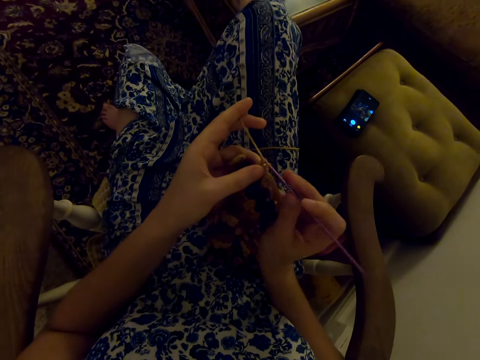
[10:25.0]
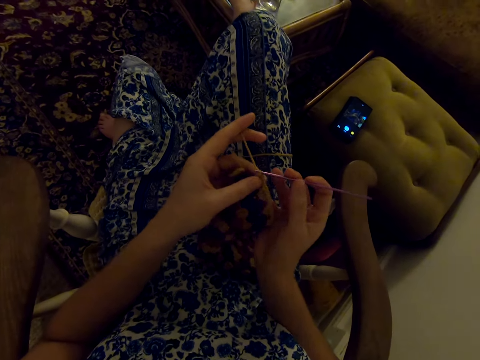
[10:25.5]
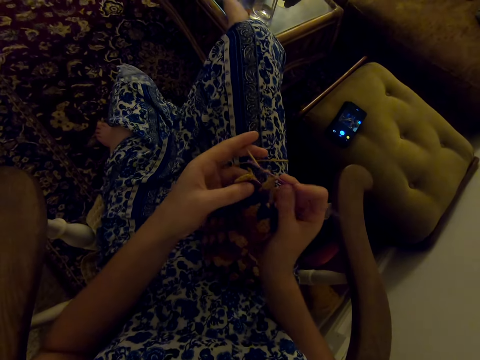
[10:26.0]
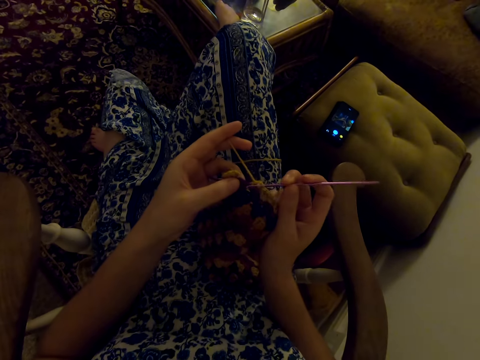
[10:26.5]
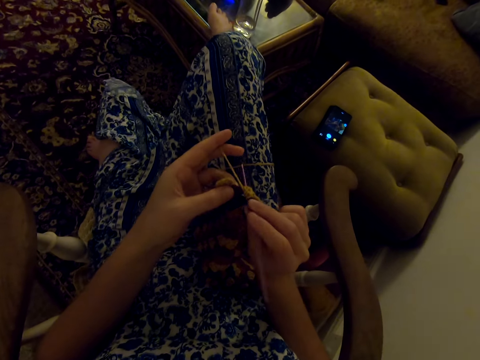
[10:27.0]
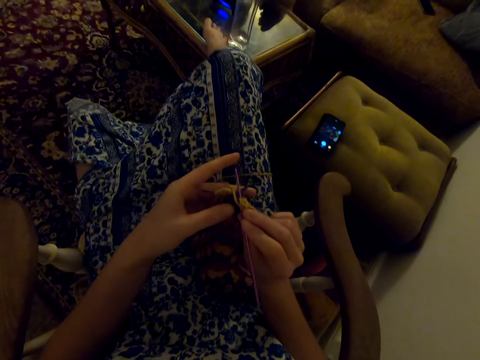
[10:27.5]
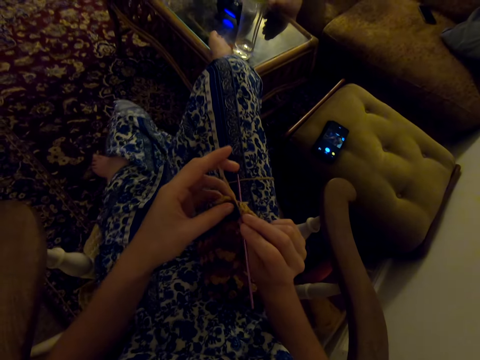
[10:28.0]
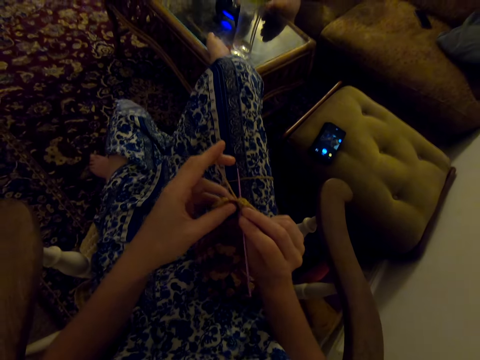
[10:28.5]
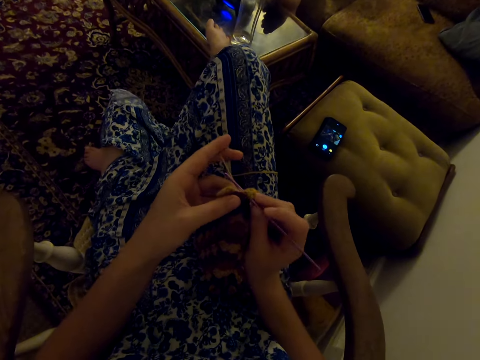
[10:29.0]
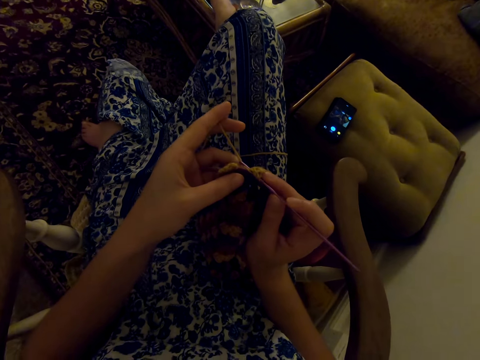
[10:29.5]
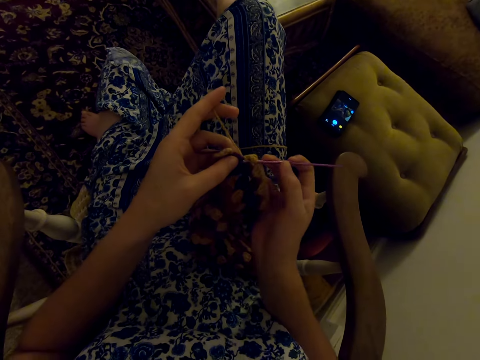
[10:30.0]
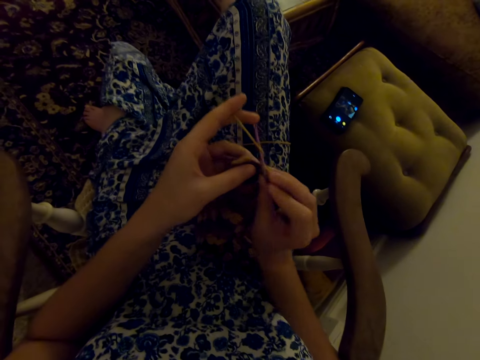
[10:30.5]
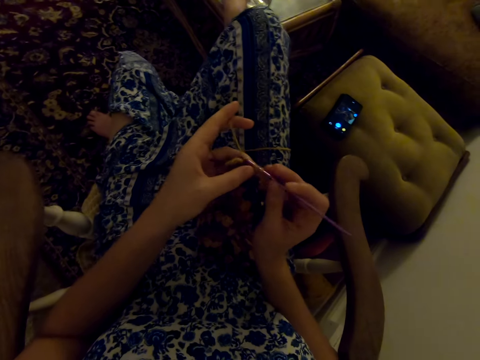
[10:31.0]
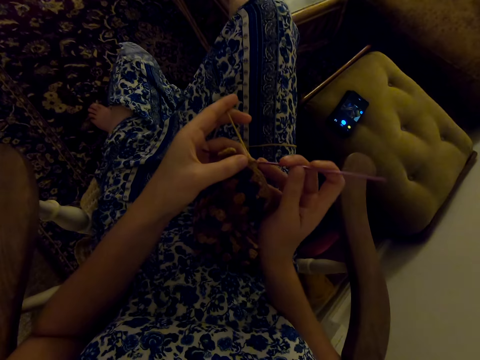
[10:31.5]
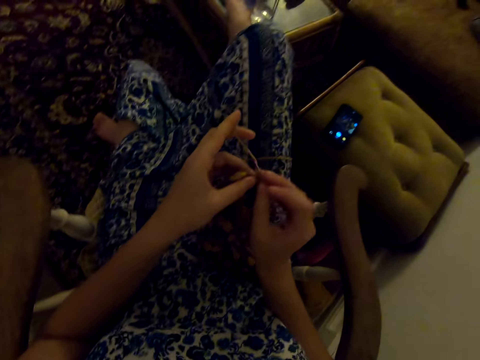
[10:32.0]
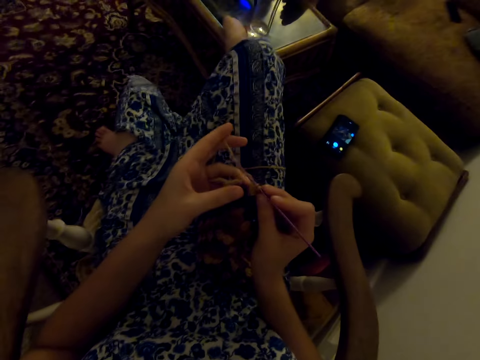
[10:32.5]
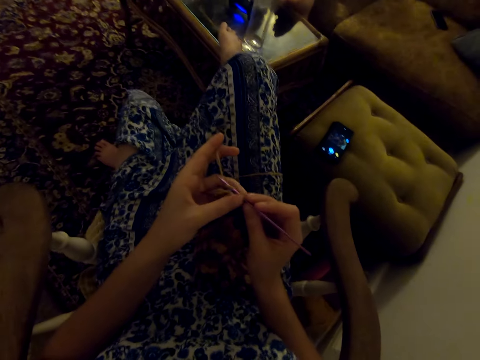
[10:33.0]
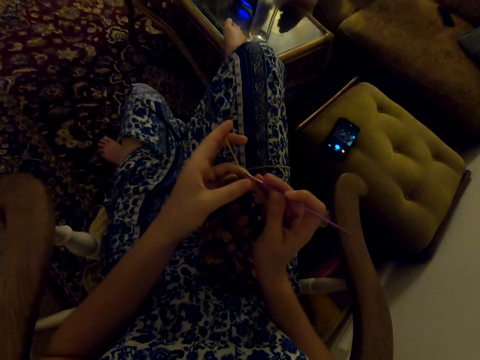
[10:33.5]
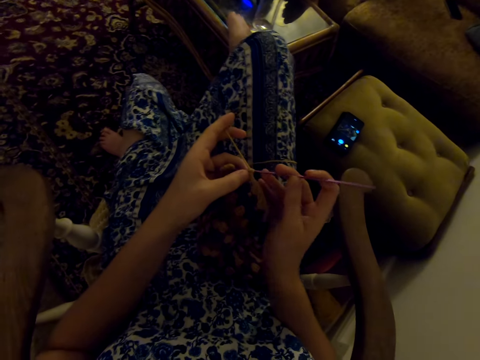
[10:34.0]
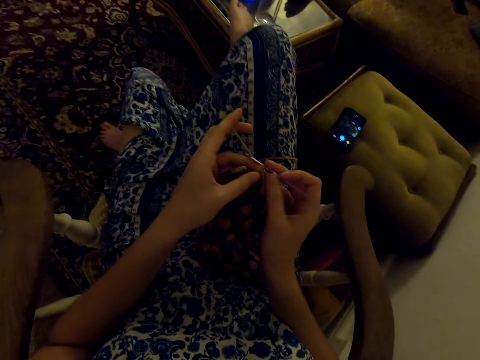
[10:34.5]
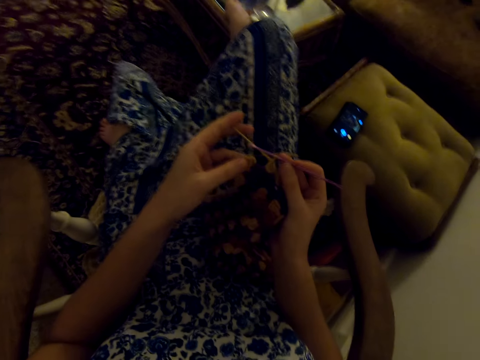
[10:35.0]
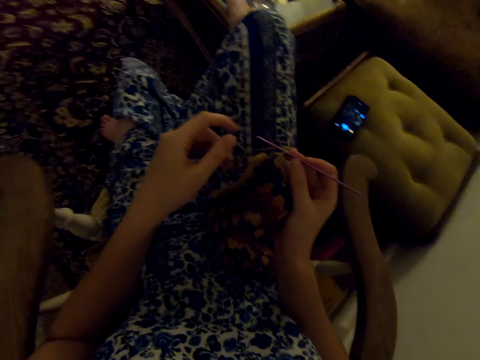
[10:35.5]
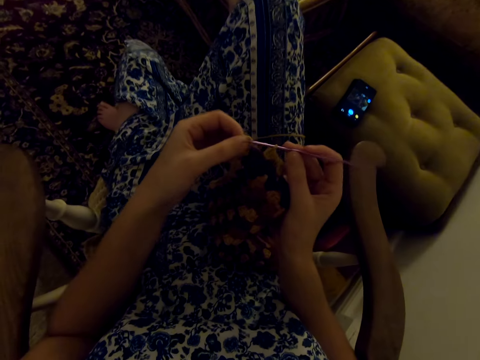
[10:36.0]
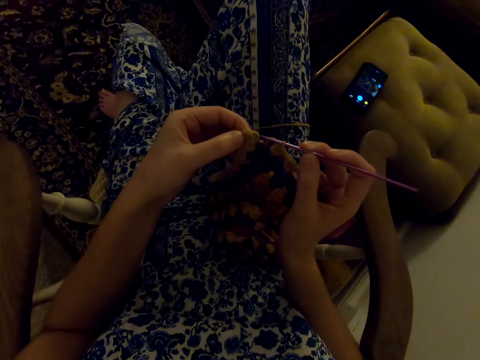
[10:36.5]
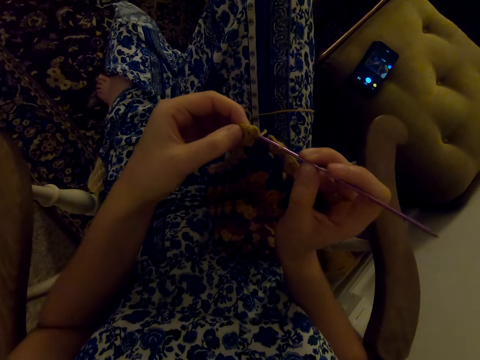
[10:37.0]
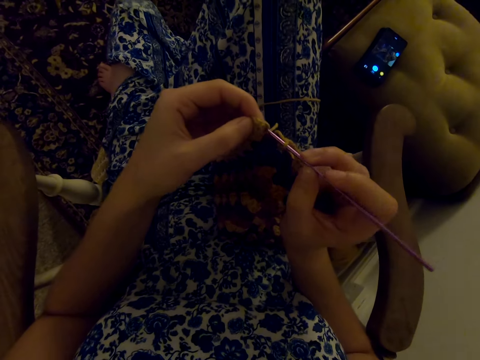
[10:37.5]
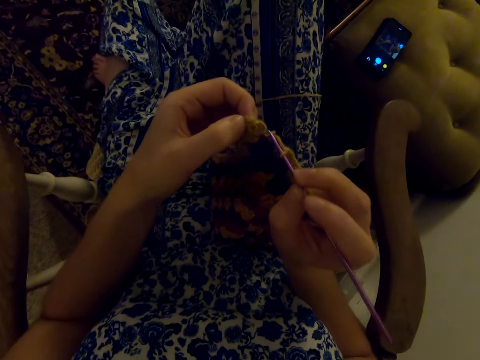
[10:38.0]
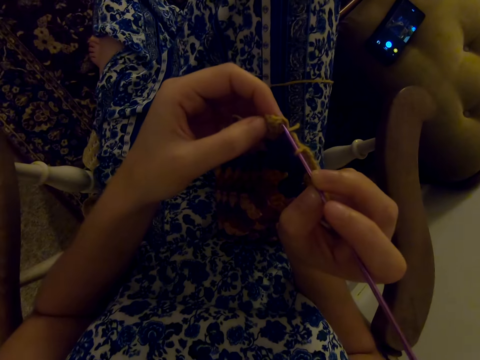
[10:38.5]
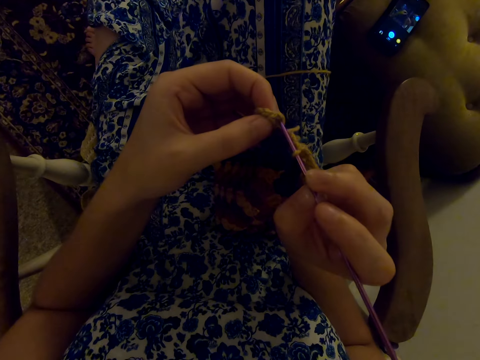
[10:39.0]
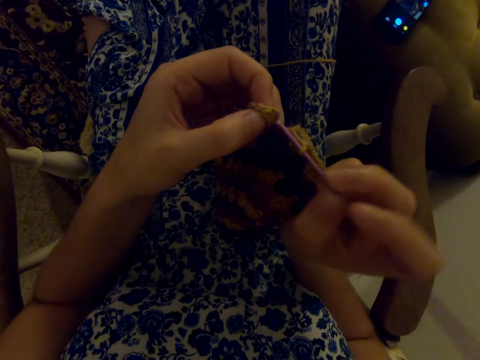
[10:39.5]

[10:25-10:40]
The camera wearer swings her legs. She knits as she talks.

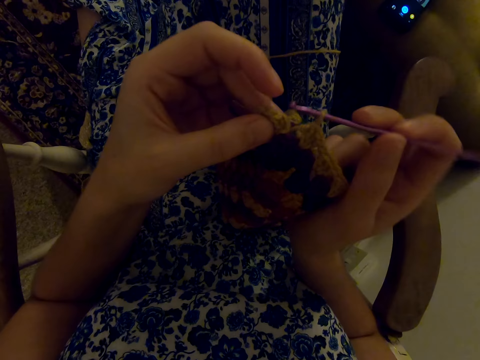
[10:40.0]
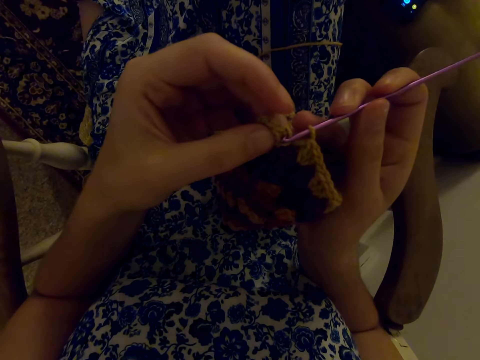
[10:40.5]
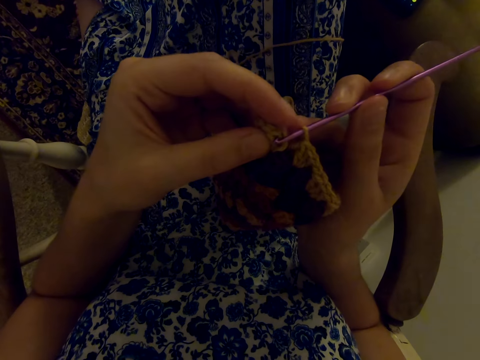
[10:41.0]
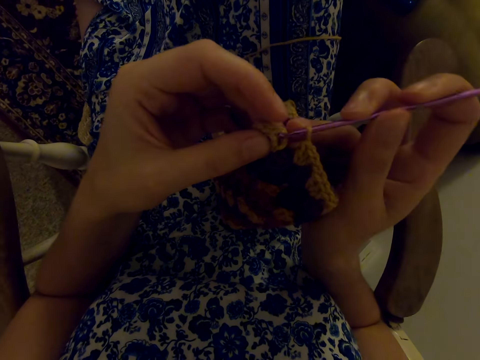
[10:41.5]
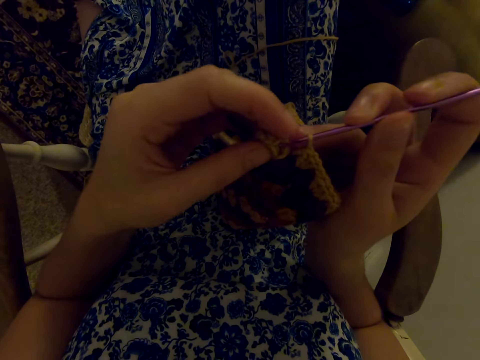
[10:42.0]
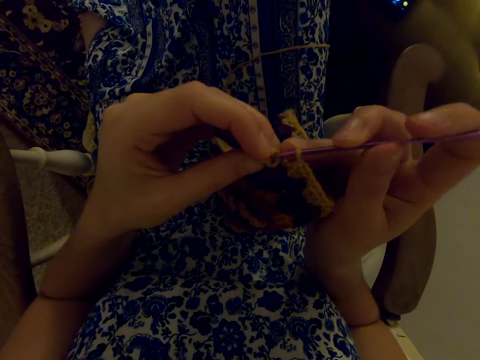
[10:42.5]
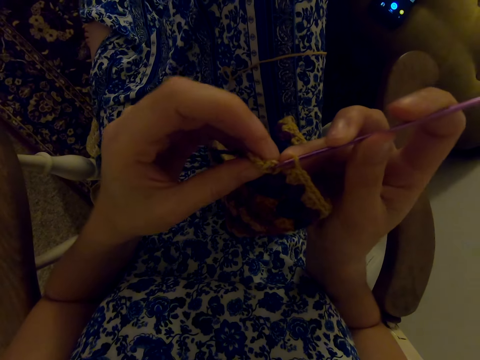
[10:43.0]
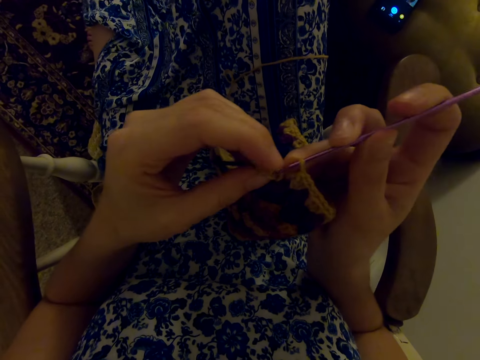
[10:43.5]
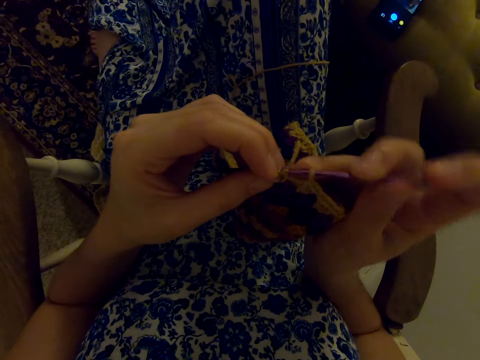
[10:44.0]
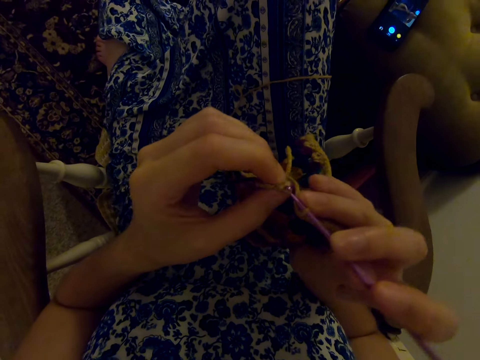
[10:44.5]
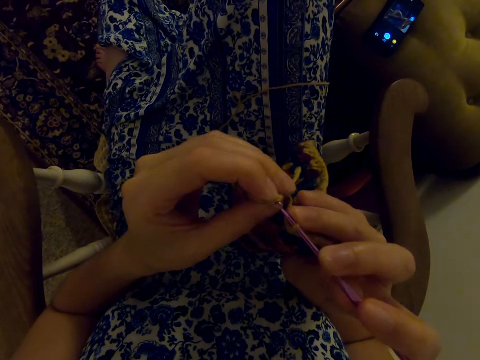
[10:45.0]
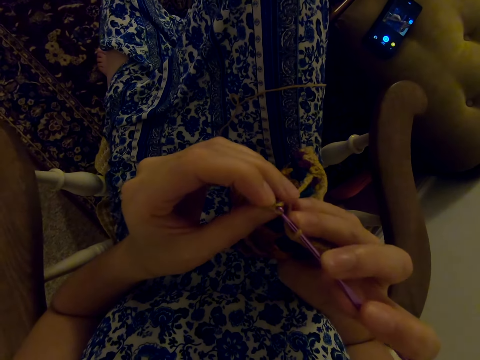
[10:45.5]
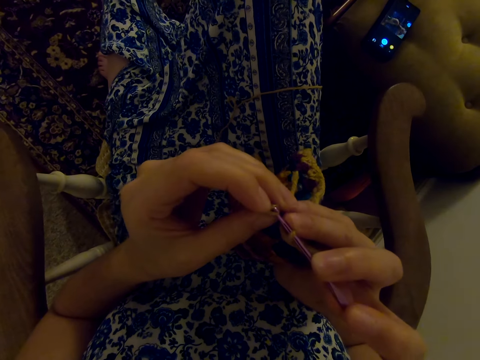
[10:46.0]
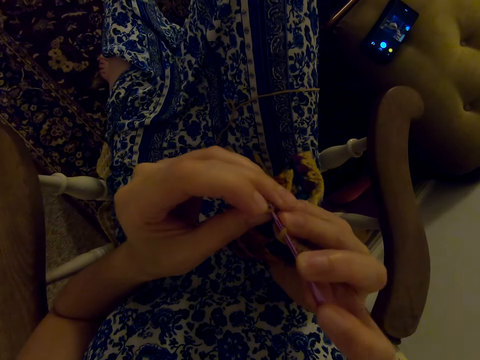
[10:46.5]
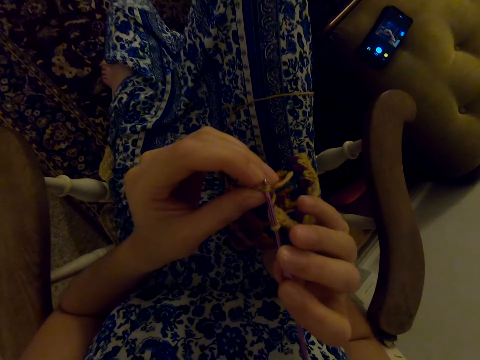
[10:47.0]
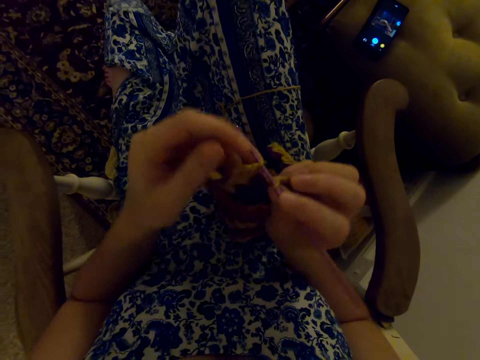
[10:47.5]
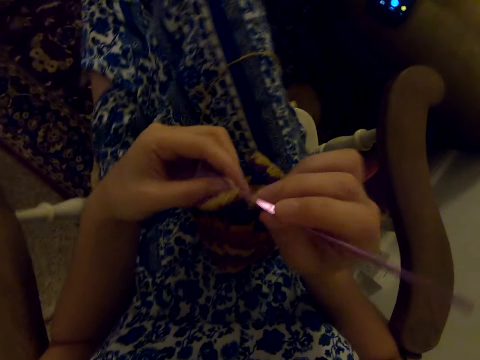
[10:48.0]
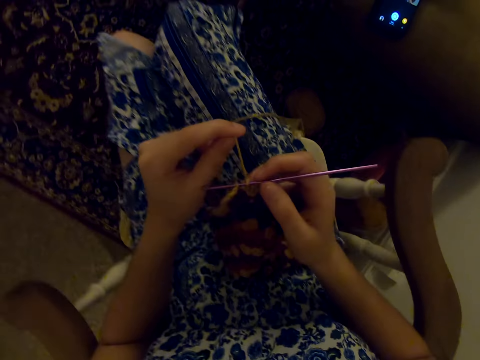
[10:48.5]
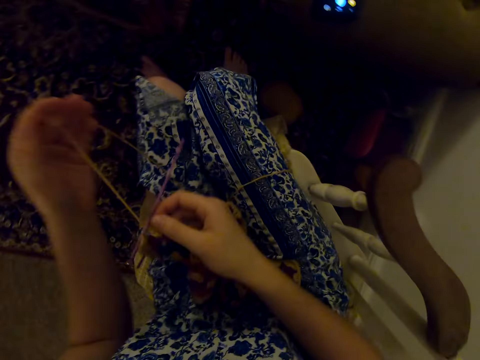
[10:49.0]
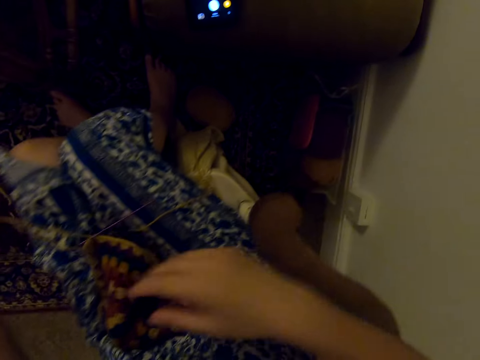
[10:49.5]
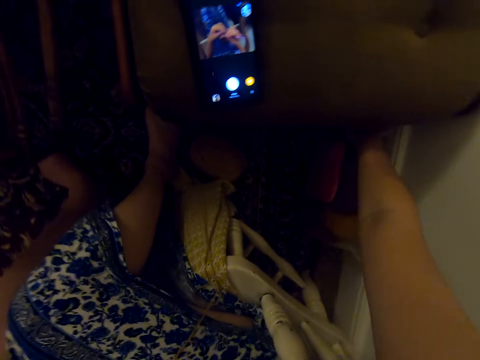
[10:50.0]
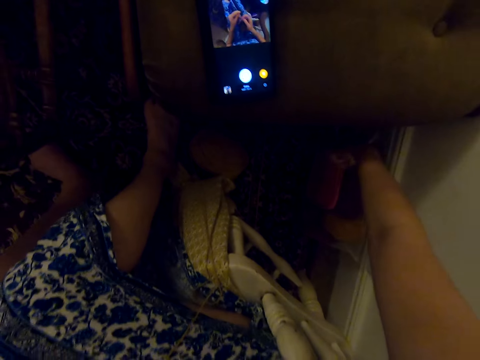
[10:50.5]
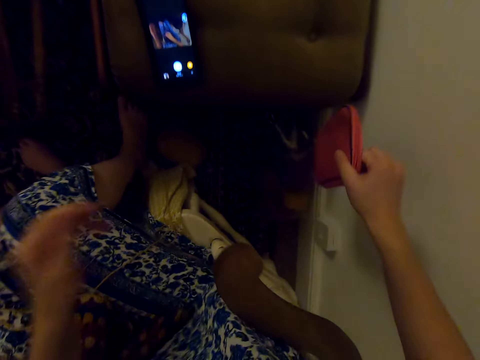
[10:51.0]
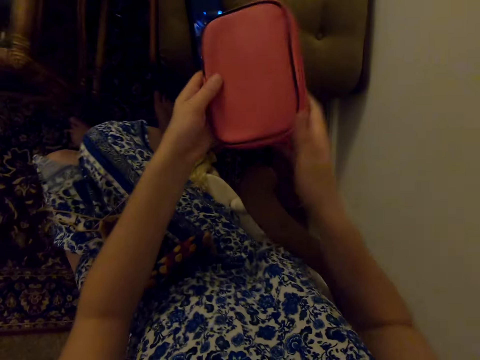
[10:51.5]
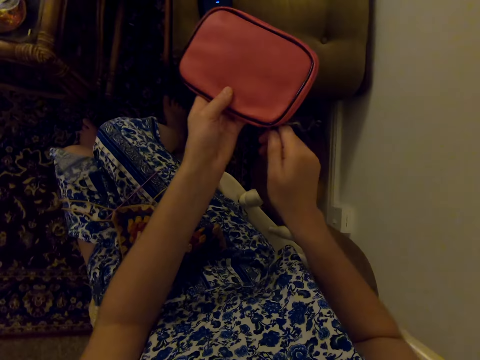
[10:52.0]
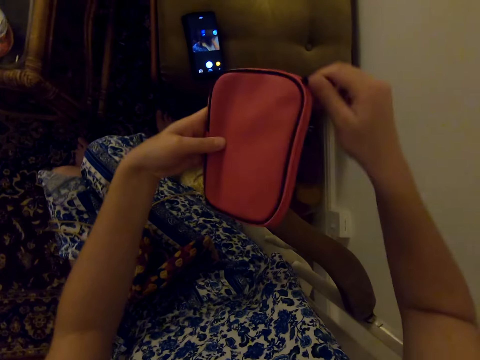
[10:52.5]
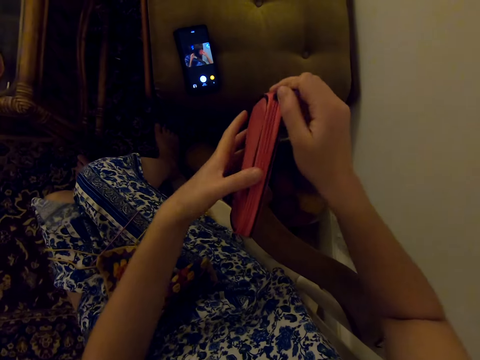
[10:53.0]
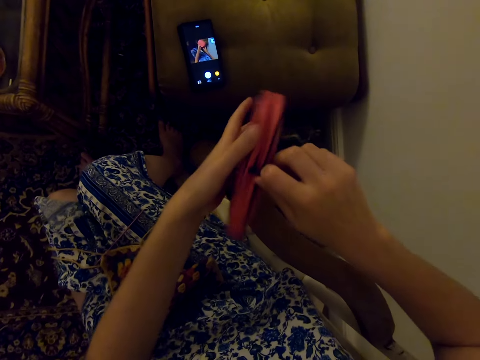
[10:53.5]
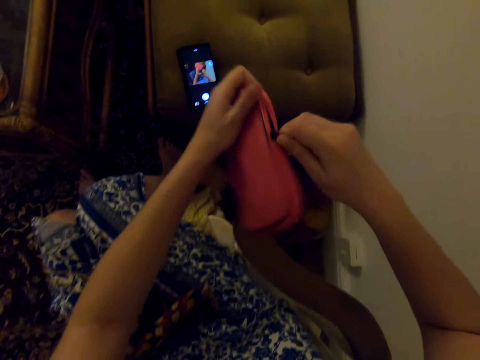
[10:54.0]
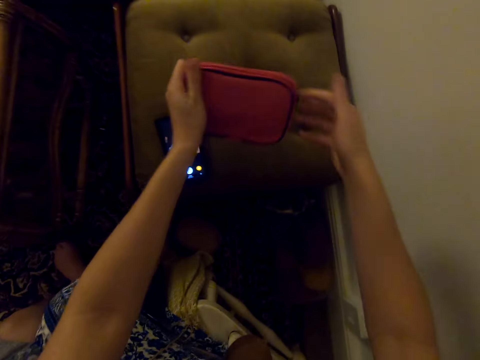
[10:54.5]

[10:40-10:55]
The camera wearer inserts a knitting needle in the string. They take a pouch from the floor and open the pouch.
